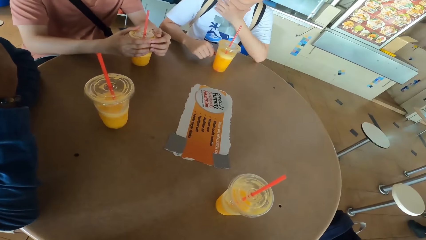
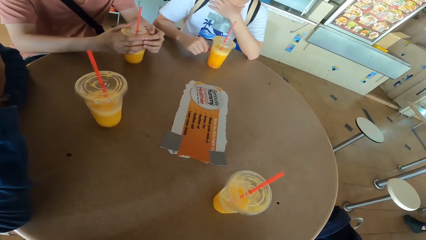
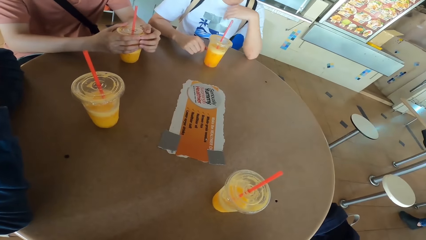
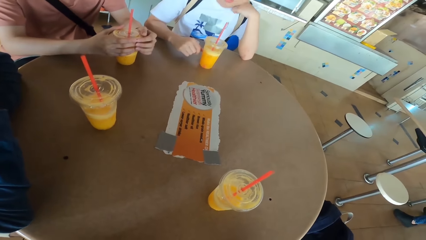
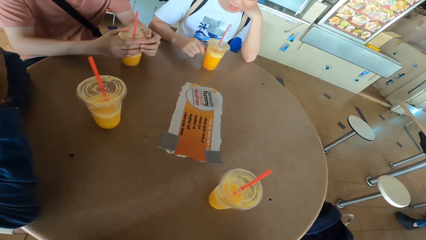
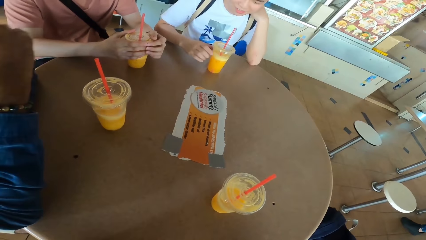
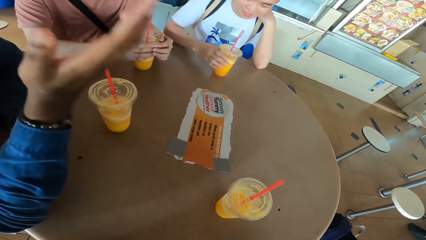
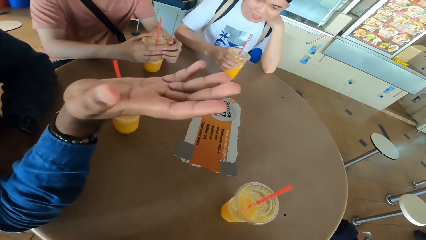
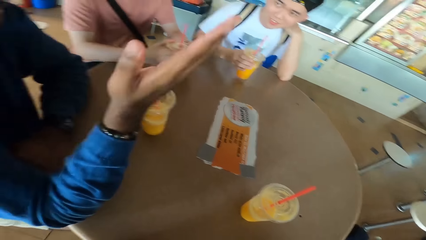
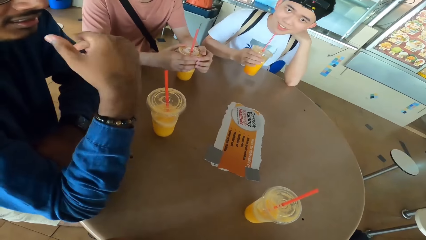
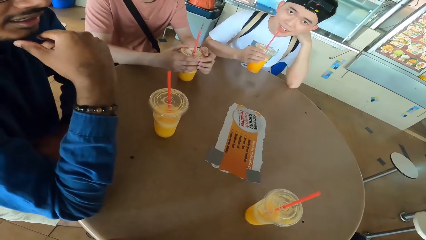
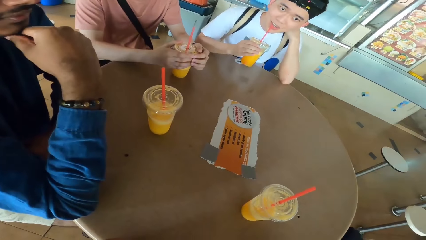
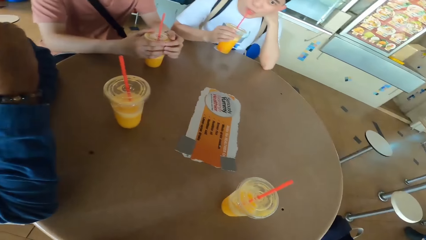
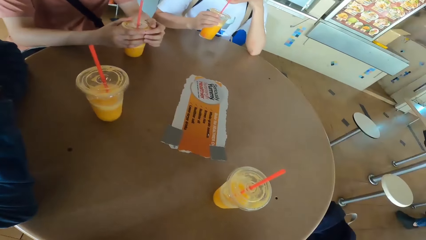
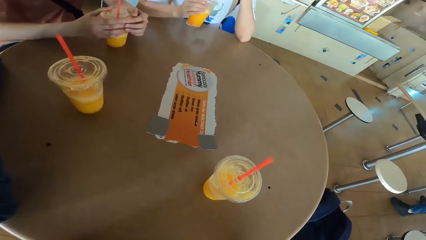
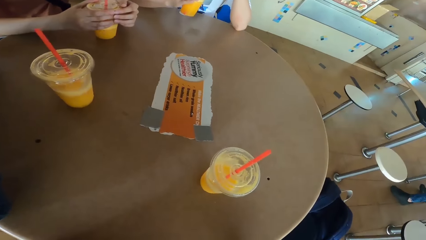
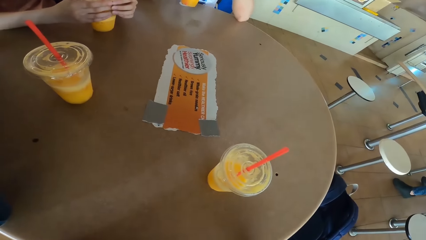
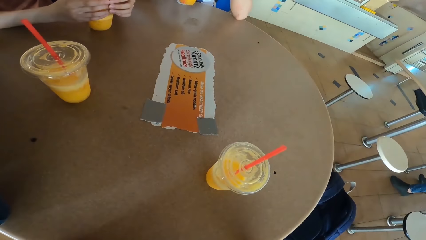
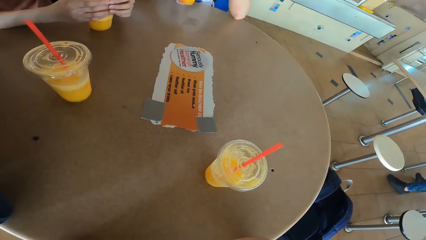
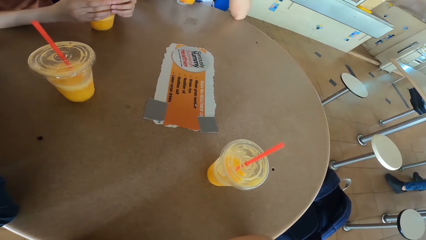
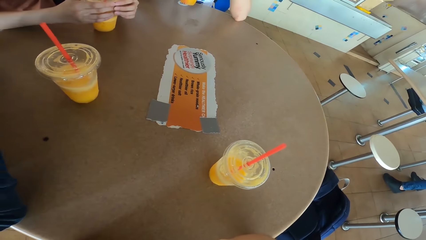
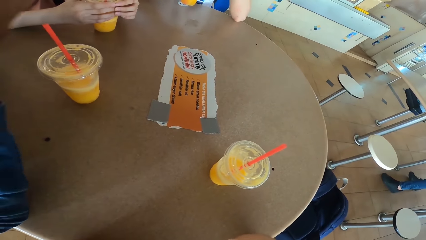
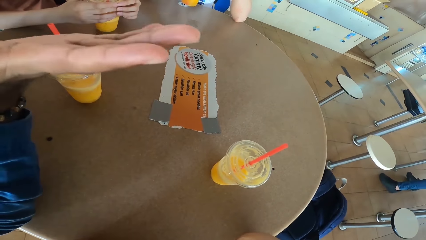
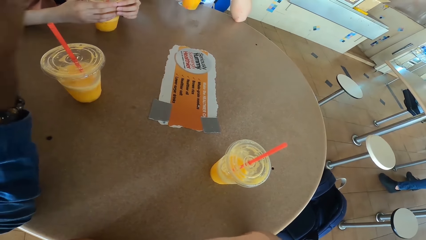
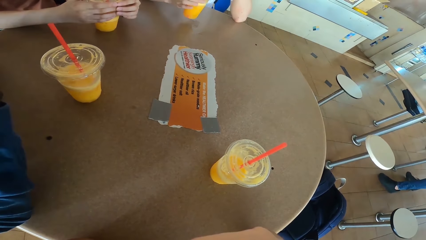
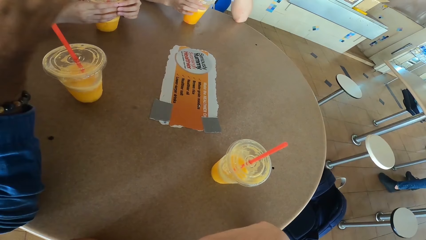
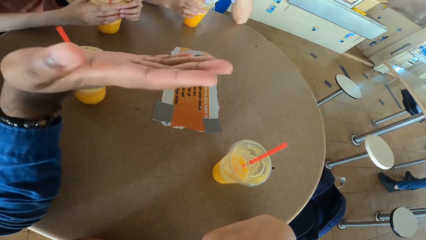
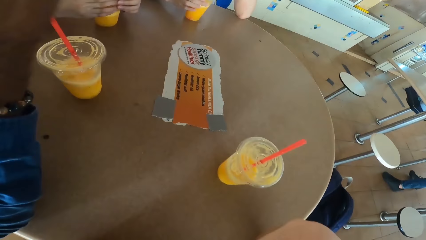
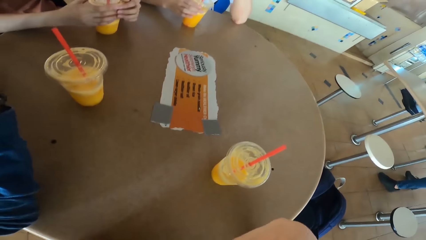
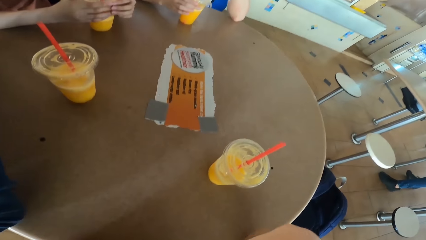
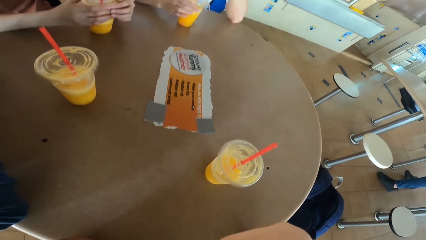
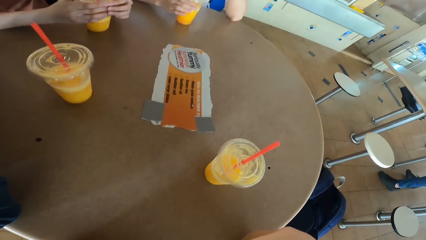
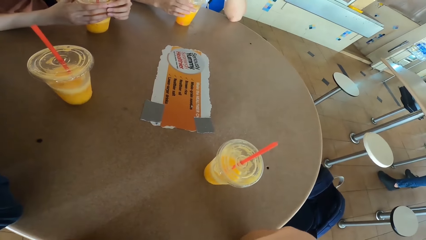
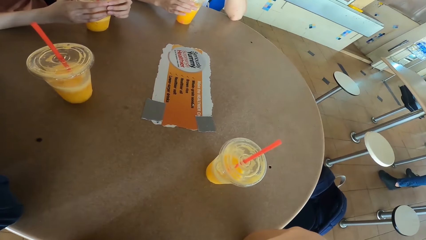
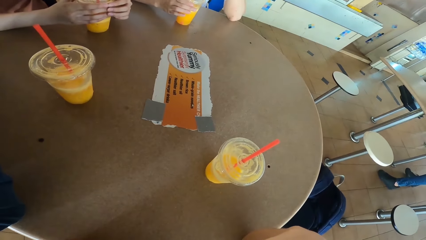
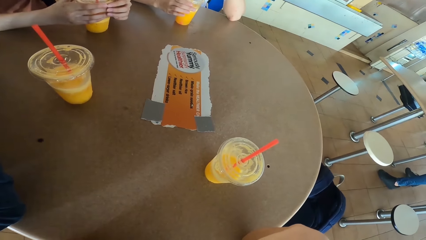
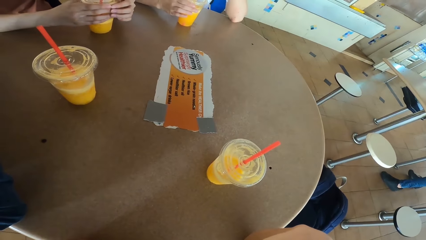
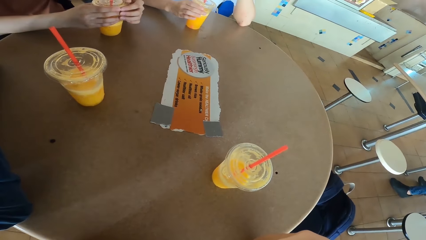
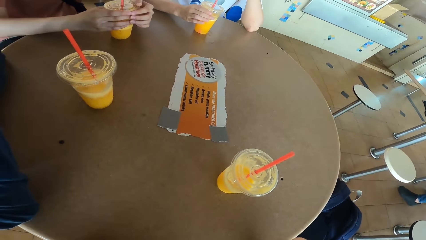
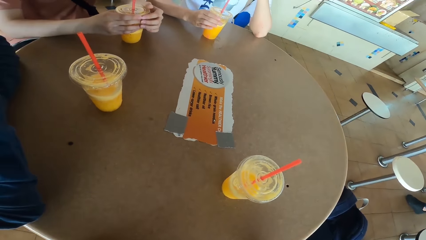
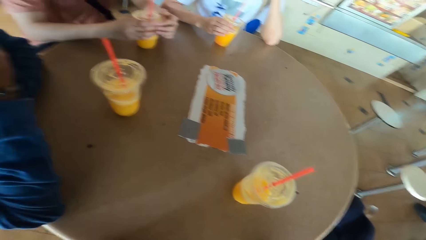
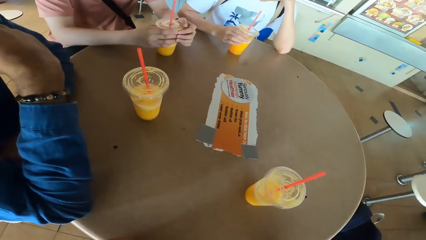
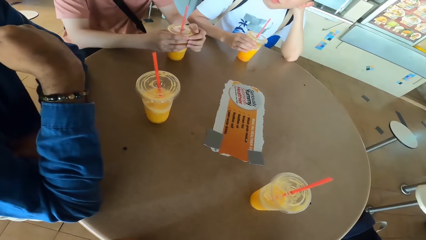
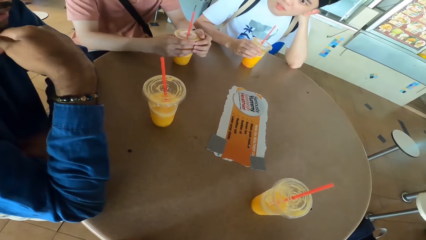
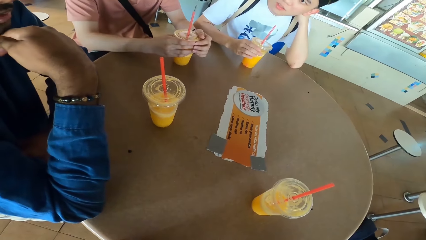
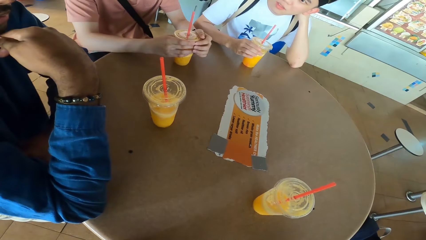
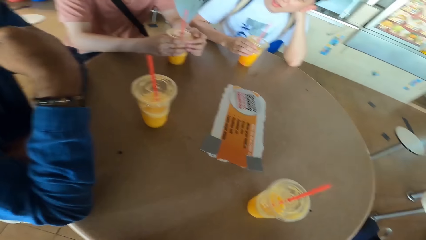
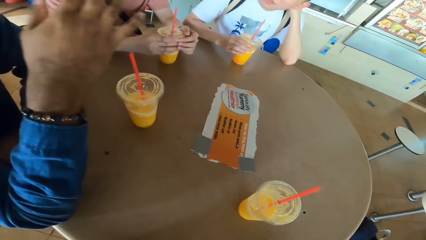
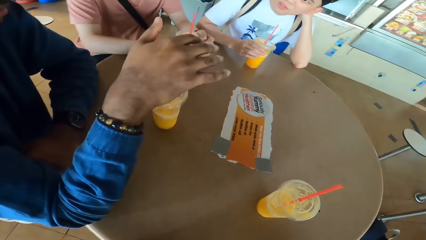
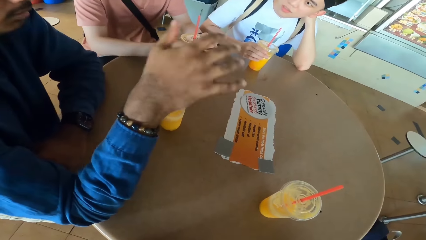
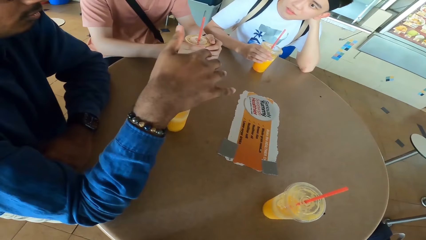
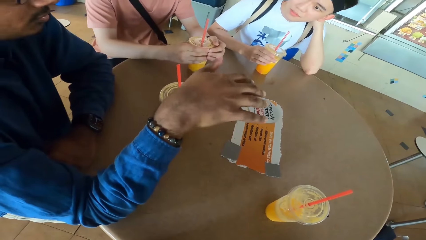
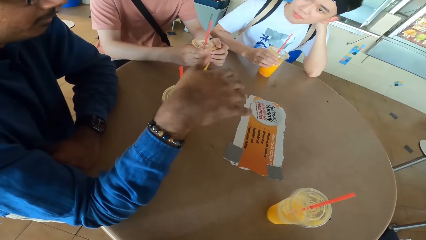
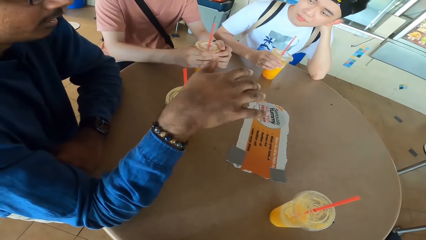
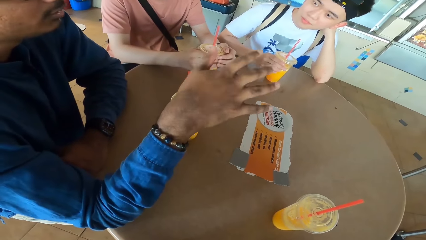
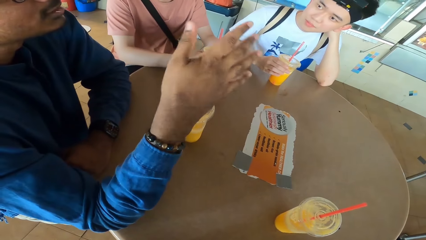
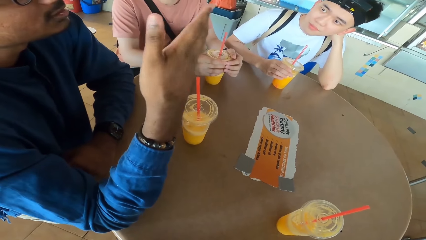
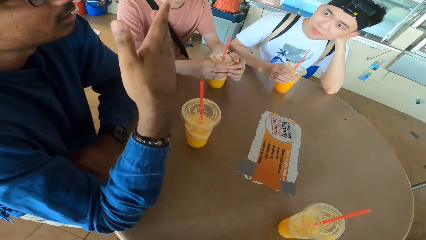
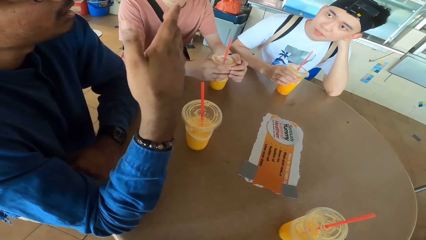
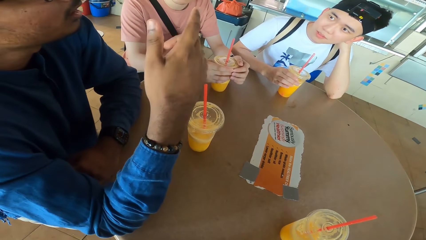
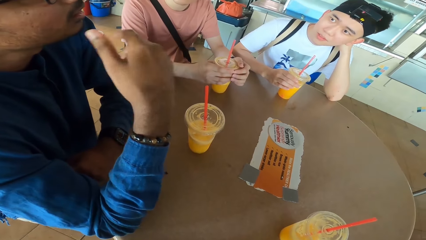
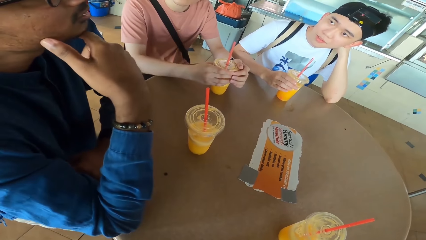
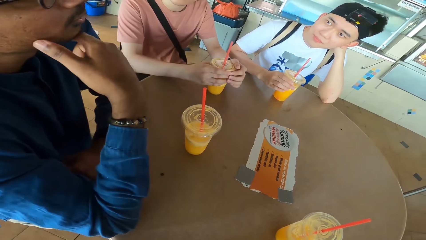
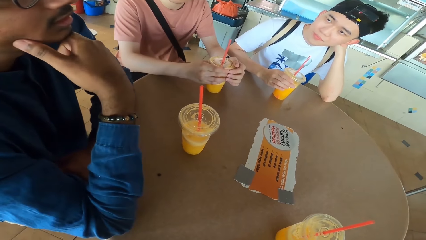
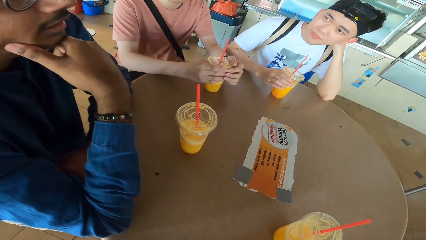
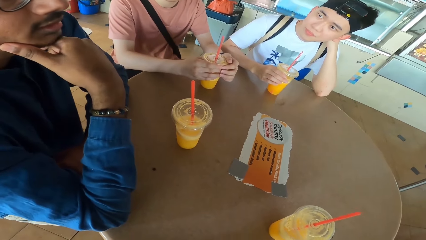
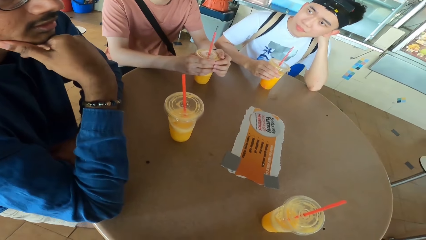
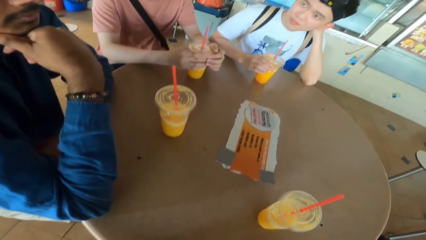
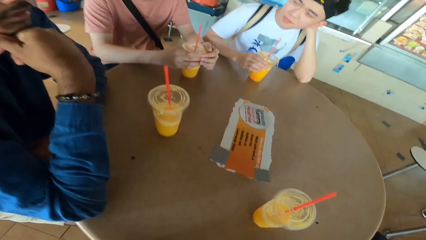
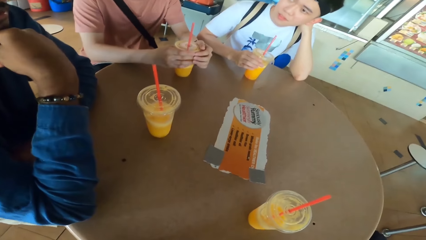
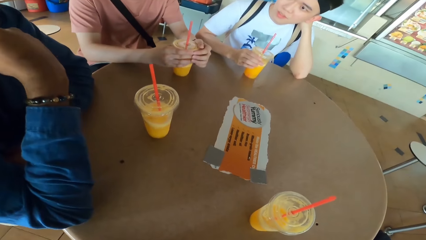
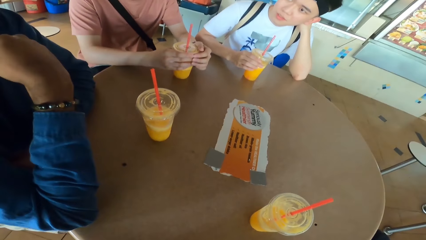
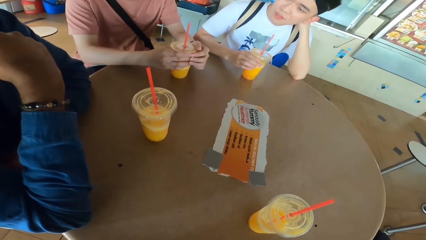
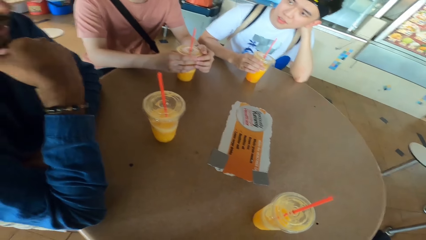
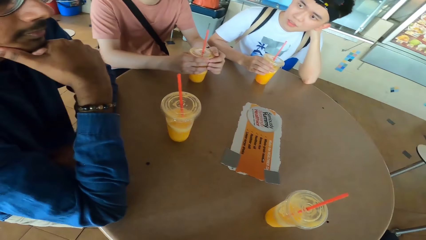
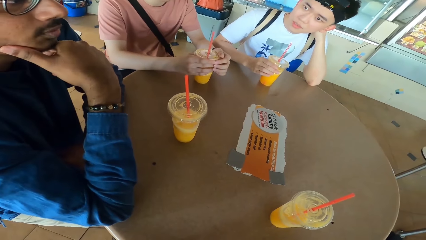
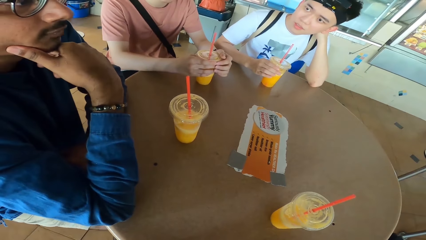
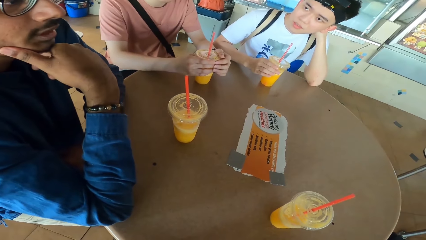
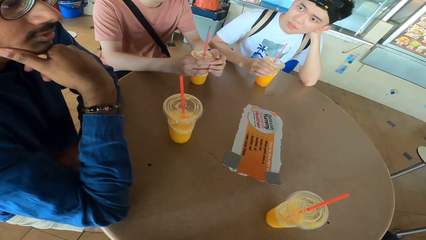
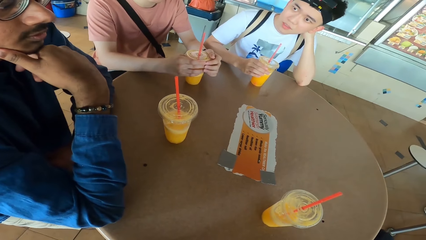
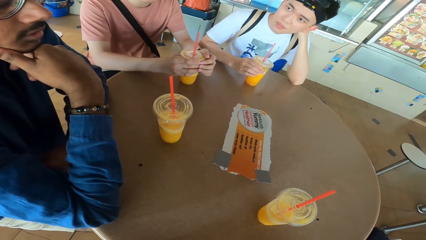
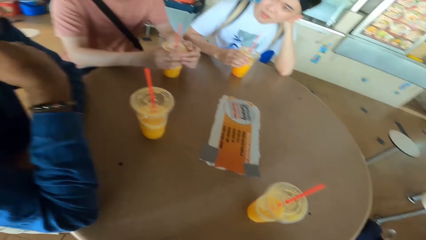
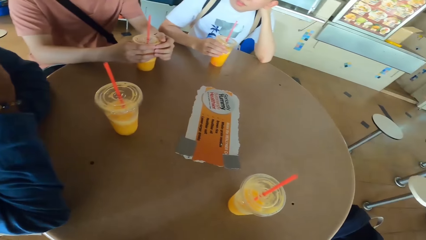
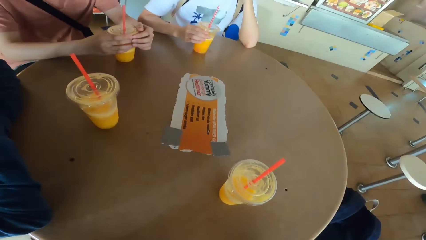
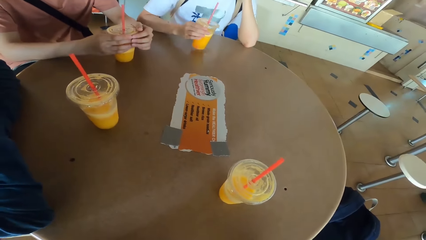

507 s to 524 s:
A man puts his hand on his shoulder and lifts the tumbler. Another man uses hand gestures. The camera wearer looks at the table. A third man places a juice can on the table. The second man converses with the camera wearer.
